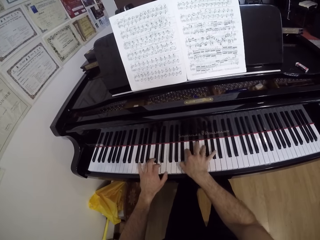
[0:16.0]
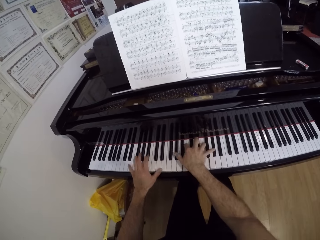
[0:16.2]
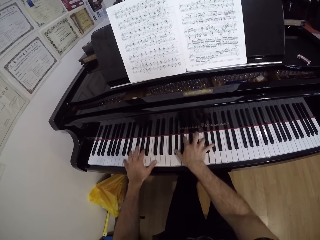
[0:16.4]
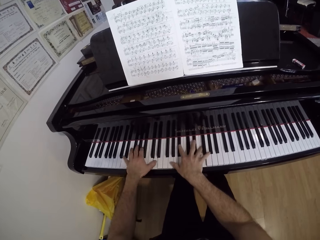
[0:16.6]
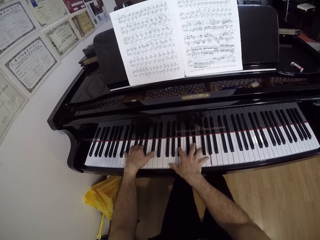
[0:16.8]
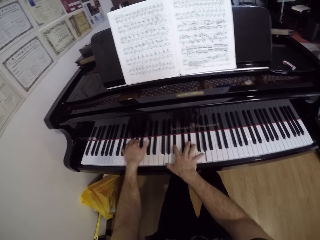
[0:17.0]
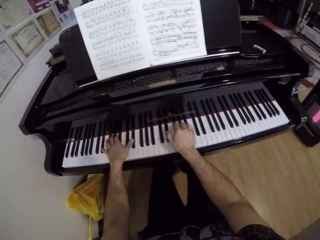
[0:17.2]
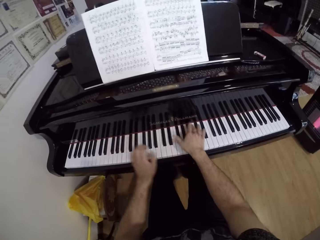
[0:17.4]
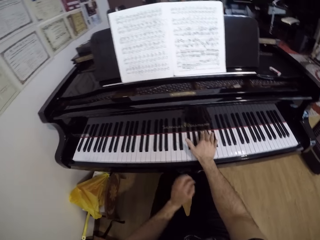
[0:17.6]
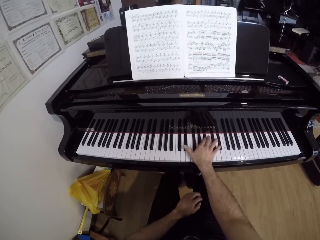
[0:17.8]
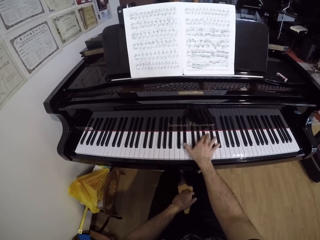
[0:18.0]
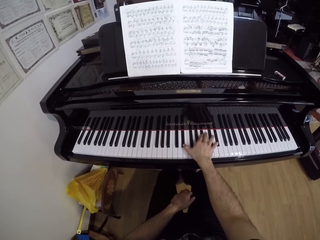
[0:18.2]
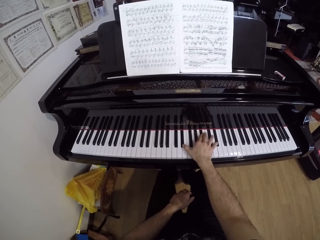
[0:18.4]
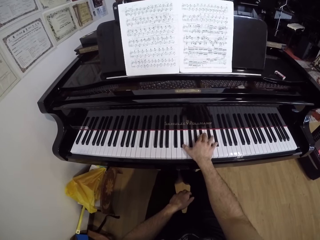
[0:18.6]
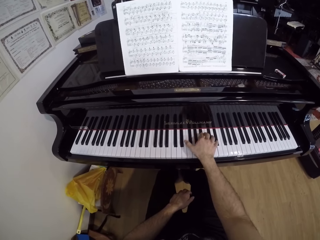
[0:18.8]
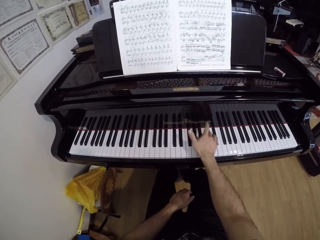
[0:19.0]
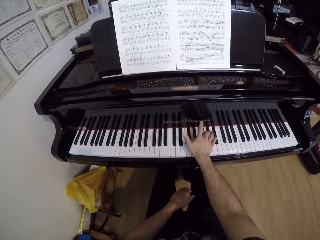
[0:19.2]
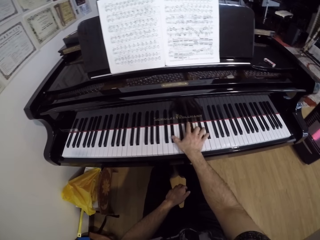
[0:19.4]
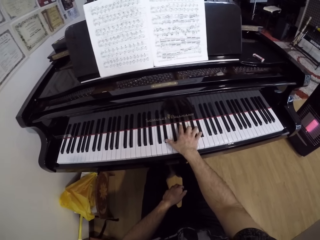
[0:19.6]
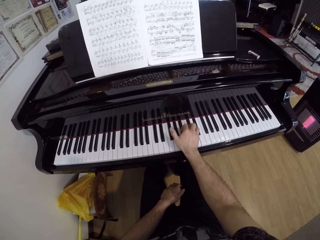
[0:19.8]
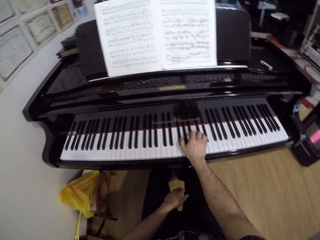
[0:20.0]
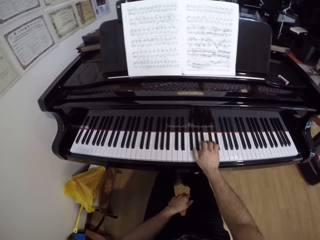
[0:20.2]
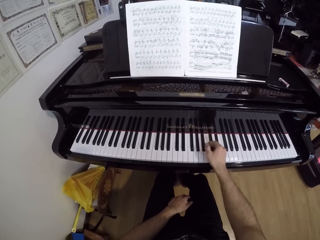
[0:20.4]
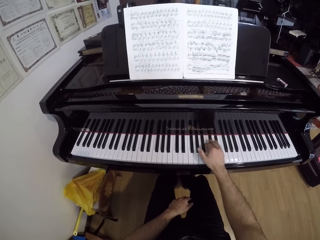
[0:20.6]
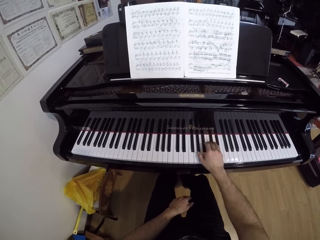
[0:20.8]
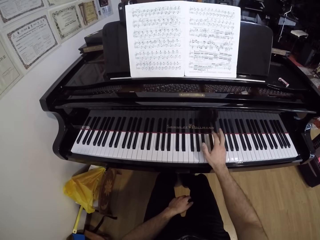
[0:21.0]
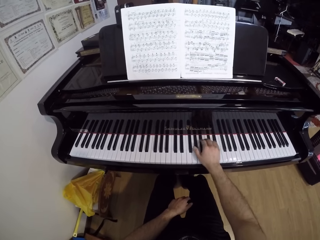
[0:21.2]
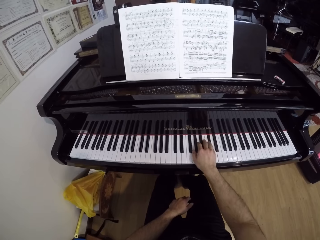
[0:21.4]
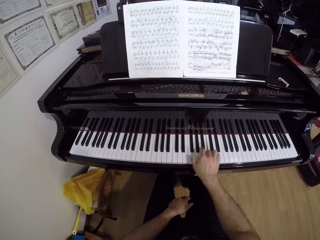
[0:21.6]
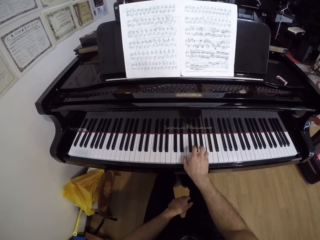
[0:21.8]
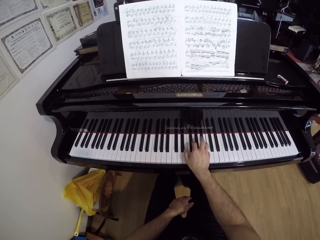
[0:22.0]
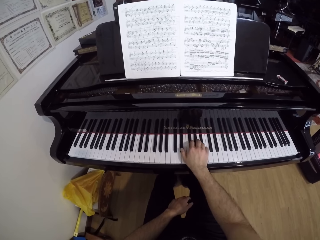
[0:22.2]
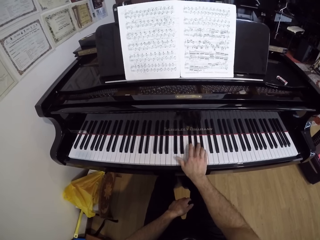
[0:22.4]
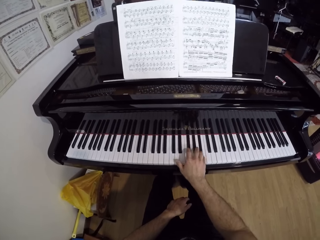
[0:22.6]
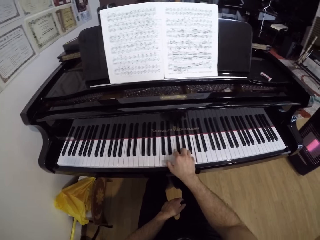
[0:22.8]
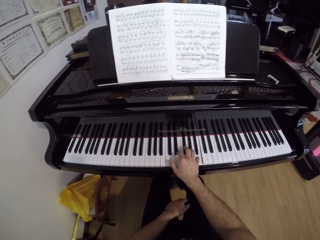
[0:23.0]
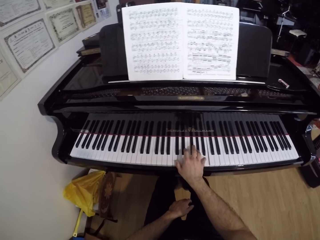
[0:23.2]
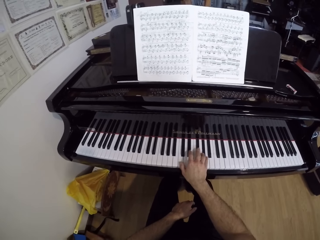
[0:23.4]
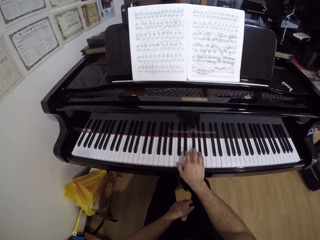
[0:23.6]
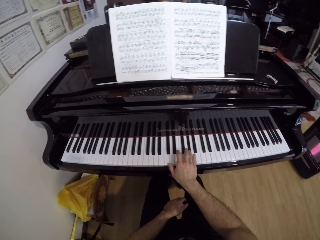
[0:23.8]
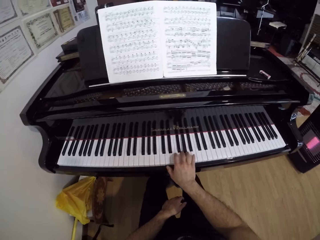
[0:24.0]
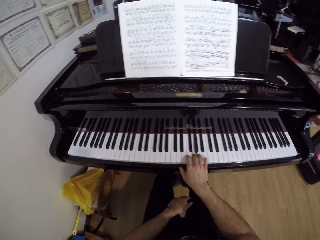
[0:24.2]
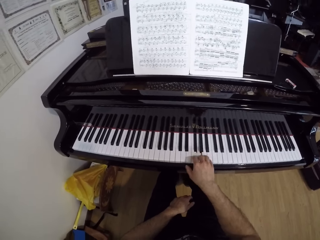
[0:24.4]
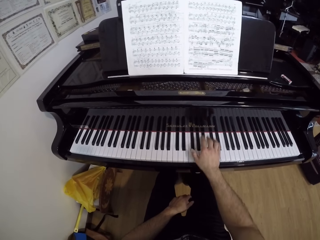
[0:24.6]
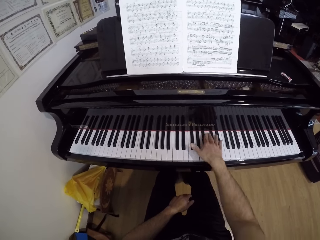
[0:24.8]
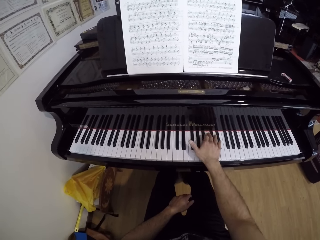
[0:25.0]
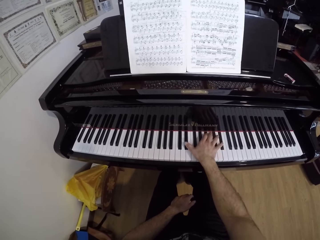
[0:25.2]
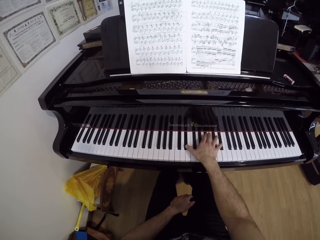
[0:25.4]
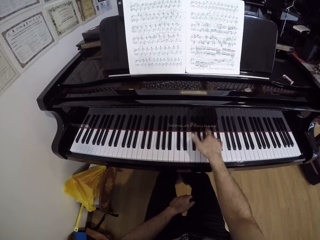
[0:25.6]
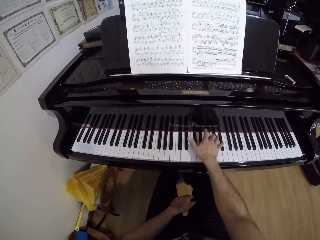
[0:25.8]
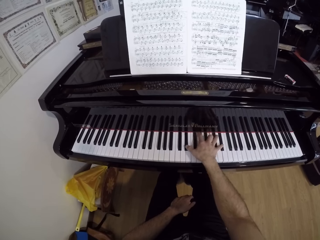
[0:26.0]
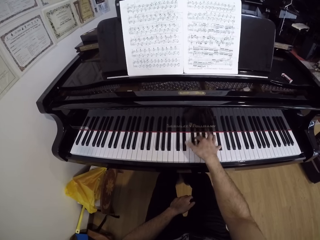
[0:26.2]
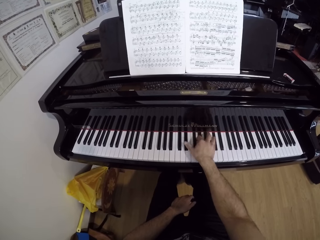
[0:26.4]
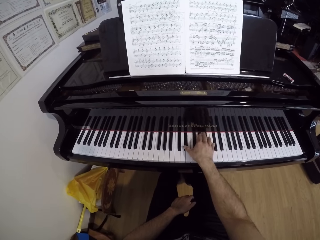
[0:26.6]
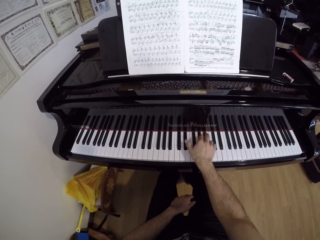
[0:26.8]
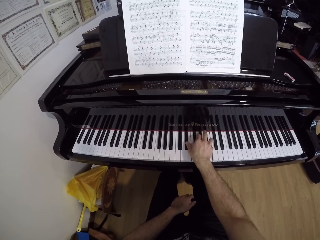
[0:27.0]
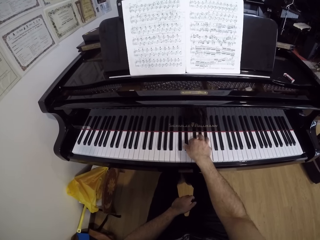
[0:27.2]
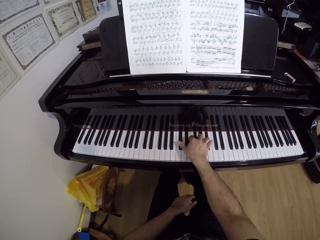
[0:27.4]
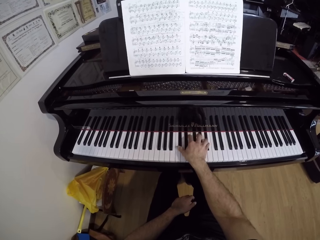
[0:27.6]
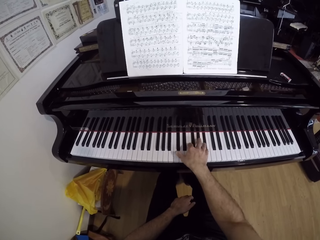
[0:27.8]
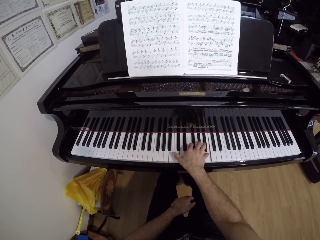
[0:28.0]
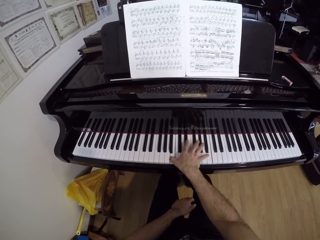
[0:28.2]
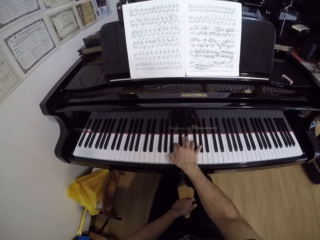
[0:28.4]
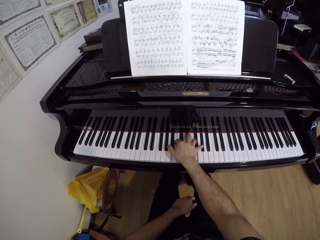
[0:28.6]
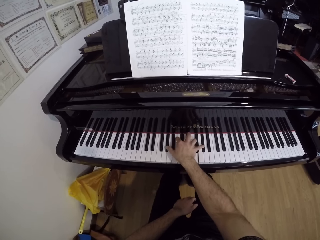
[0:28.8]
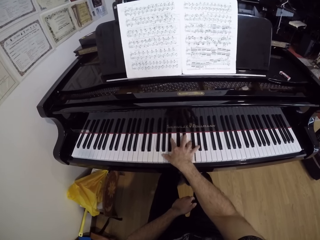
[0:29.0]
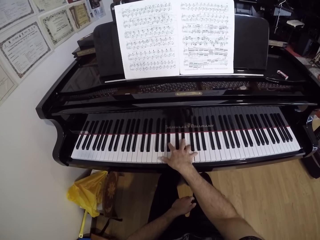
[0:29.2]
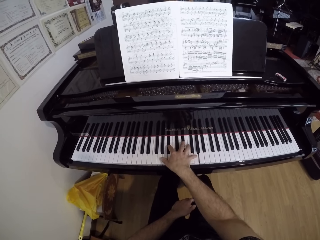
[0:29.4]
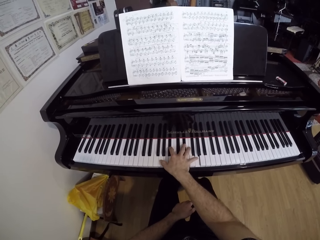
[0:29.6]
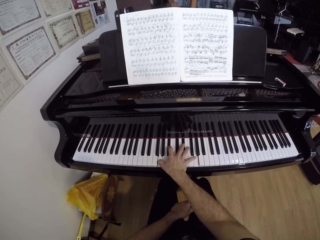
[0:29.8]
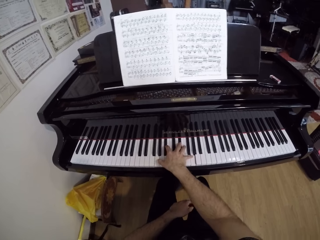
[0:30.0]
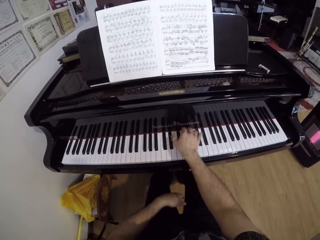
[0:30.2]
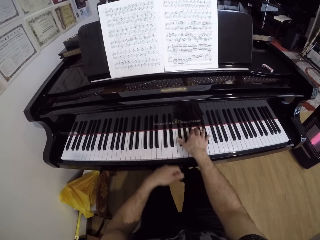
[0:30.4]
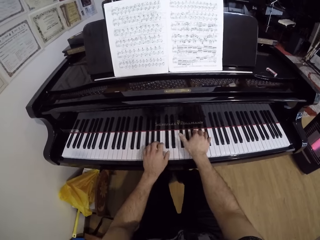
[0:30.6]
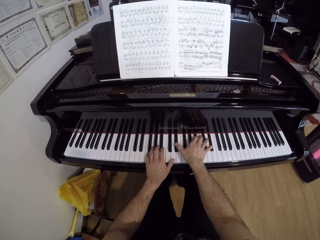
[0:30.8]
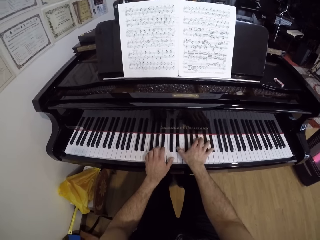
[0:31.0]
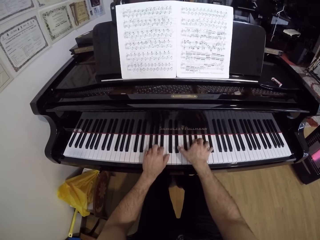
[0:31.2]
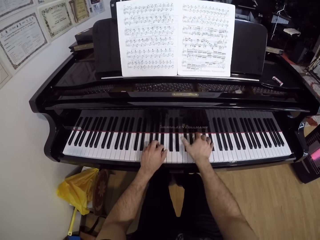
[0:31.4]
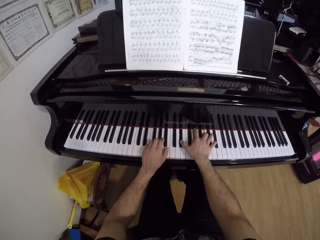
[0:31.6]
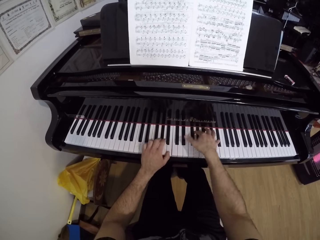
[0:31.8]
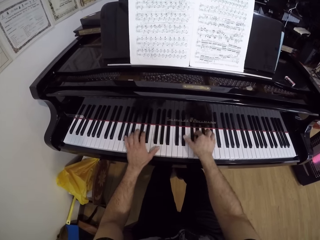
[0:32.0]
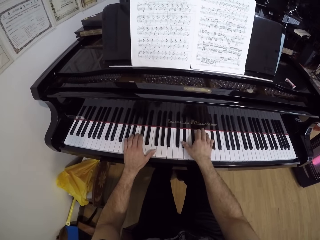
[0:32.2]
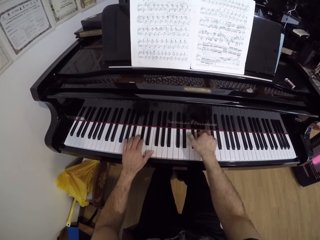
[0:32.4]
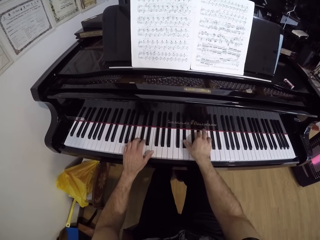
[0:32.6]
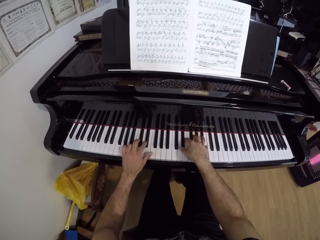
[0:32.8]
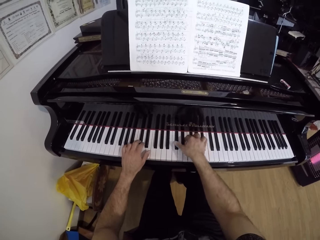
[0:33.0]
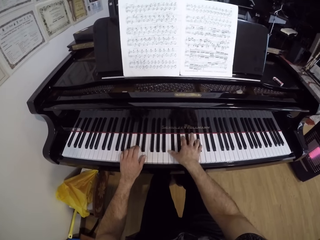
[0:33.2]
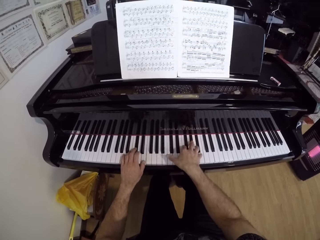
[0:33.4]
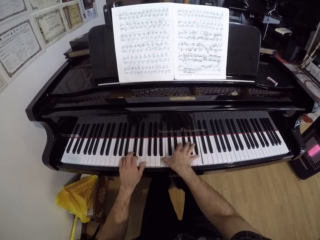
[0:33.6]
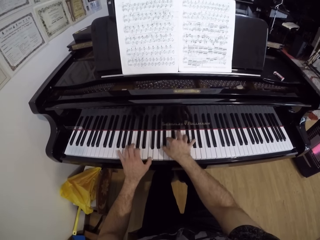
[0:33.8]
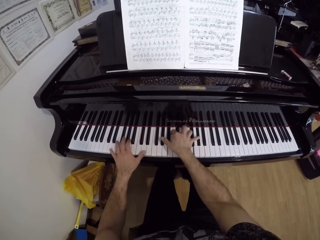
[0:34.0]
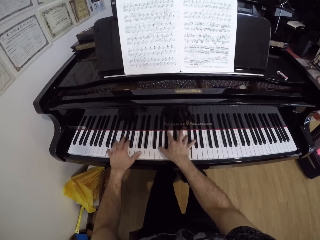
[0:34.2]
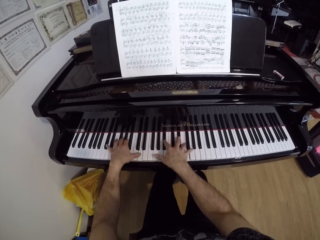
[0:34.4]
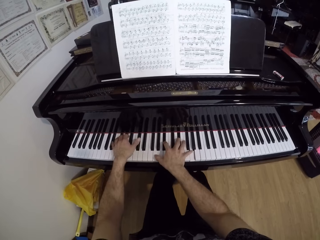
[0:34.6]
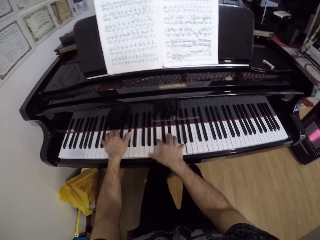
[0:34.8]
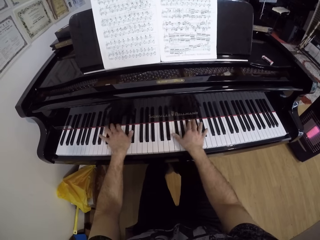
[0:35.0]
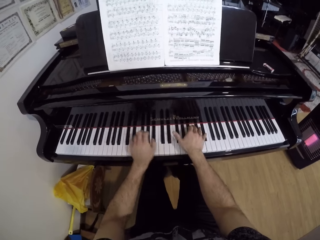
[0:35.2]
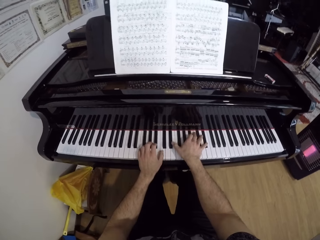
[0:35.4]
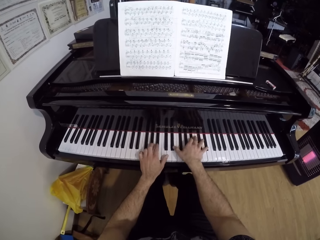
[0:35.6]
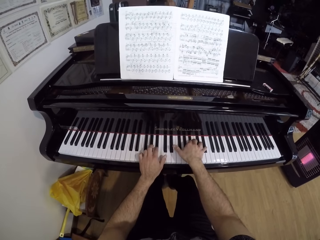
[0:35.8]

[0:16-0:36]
The camera wearer plays the grand piano with his right hand. He drops his left hand on his left thigh. He plays the grand piano with both hands.

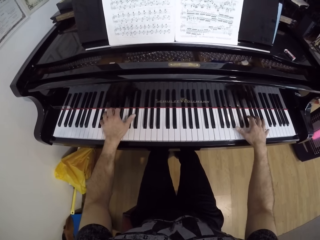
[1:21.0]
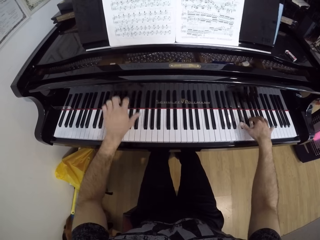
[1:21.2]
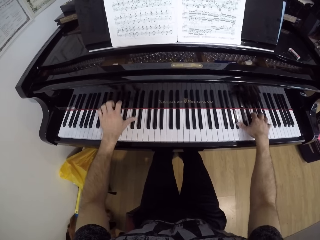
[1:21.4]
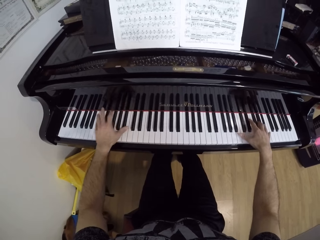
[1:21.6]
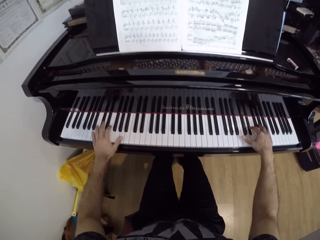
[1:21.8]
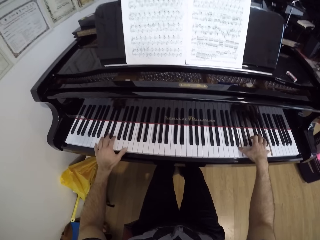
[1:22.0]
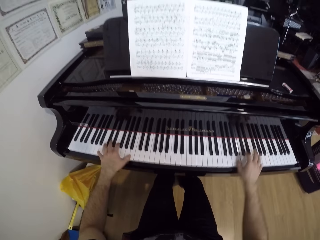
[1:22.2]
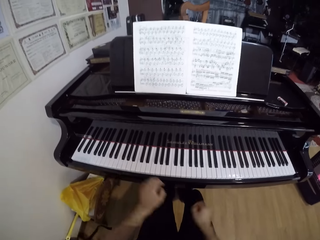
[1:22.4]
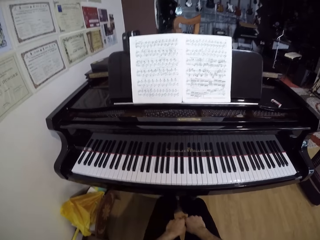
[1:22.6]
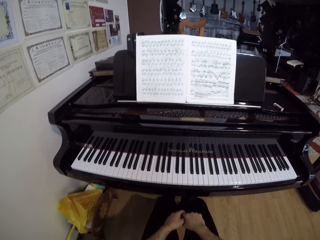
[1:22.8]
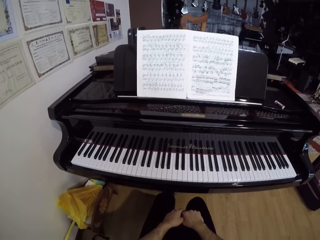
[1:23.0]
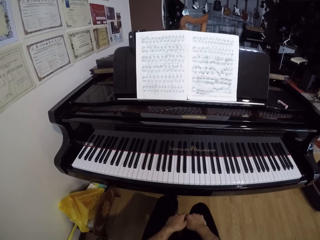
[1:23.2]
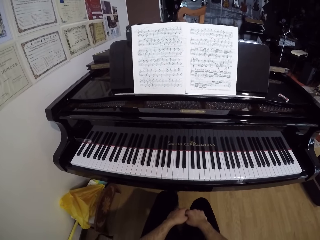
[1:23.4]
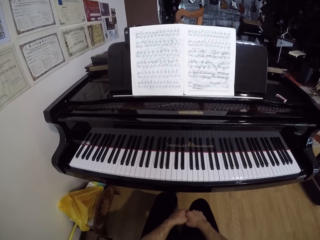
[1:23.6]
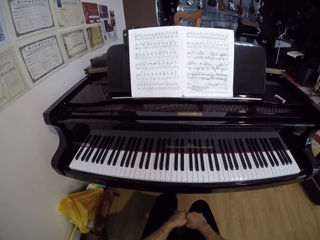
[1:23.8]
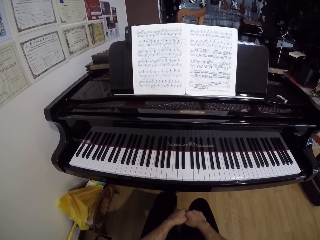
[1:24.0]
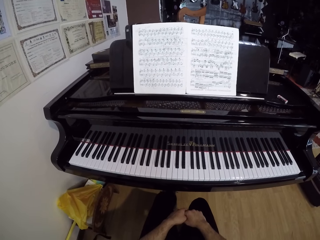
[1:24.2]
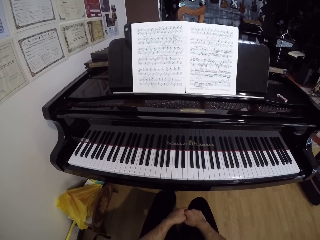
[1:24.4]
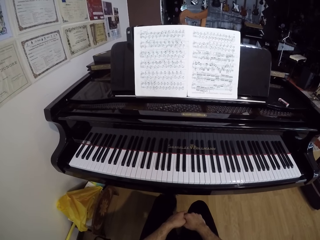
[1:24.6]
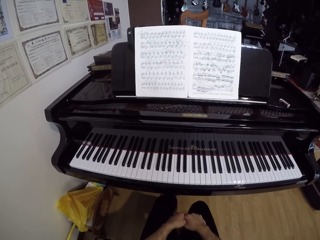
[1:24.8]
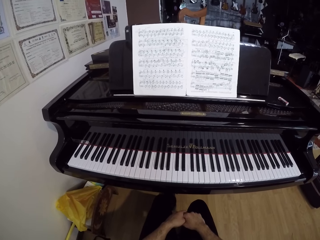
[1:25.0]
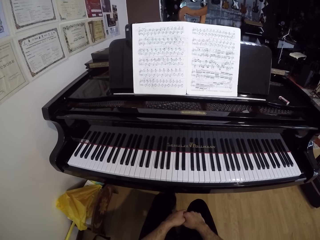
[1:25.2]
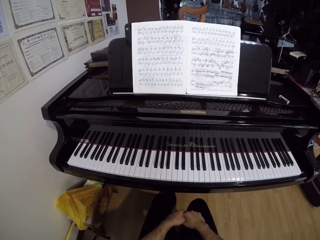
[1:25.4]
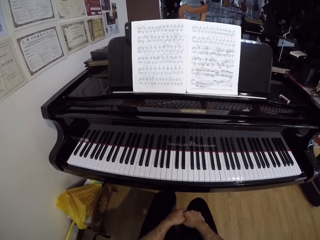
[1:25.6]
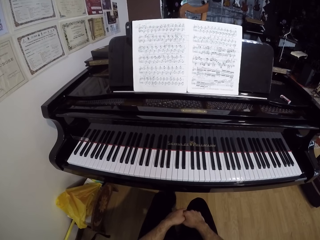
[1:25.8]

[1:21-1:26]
The camera wearer stares at the piano. He drops his hands on both thighs.
